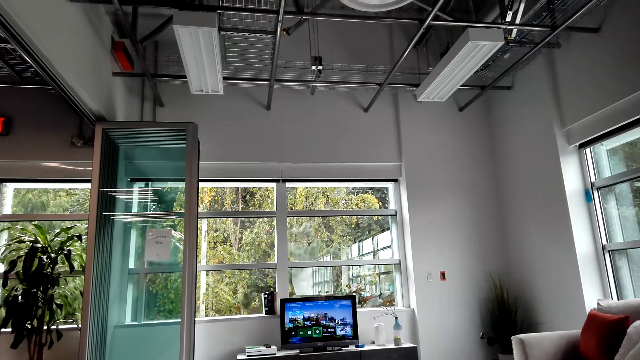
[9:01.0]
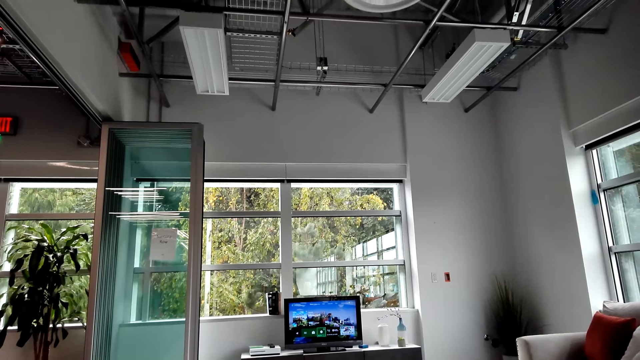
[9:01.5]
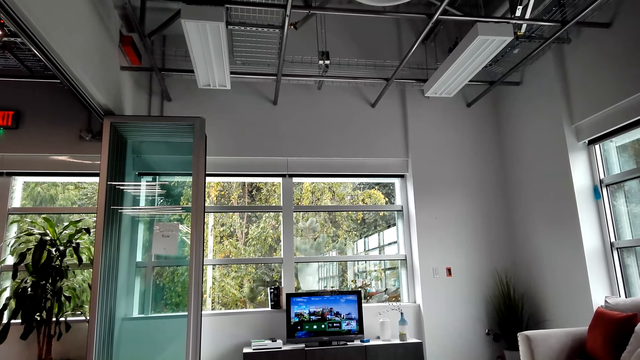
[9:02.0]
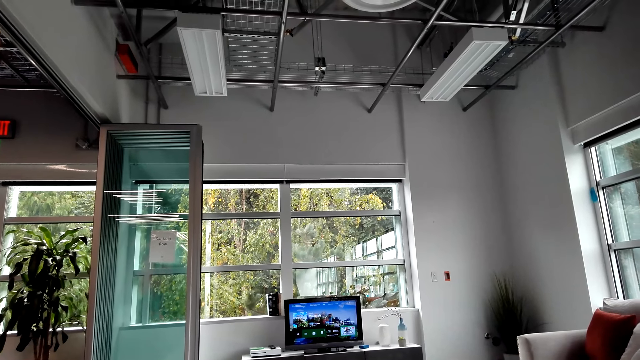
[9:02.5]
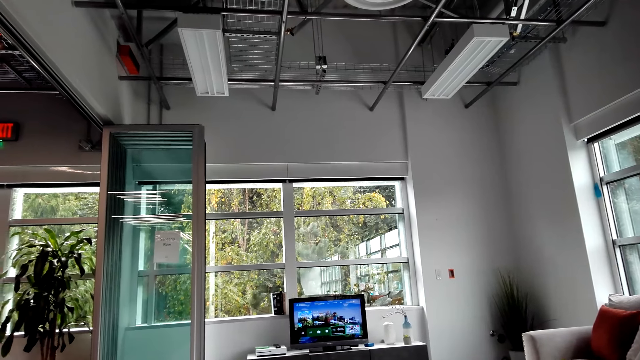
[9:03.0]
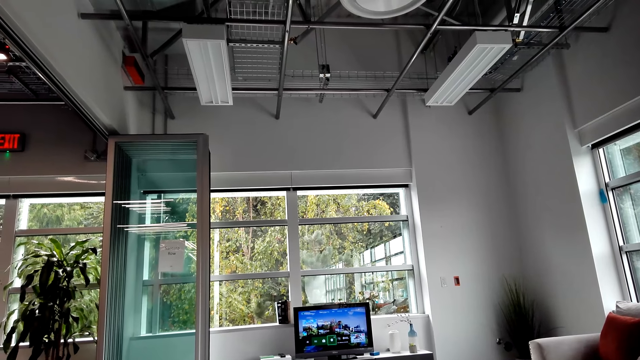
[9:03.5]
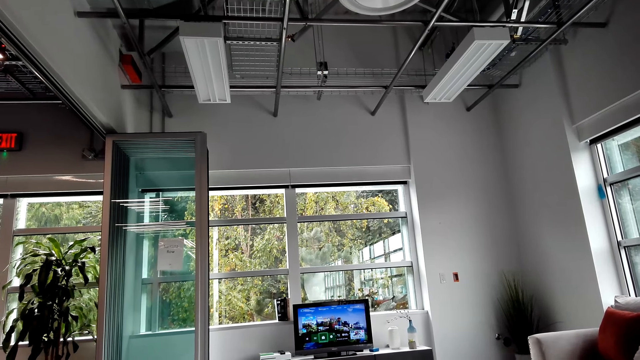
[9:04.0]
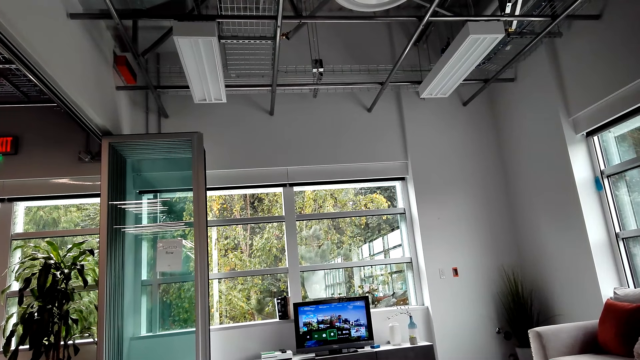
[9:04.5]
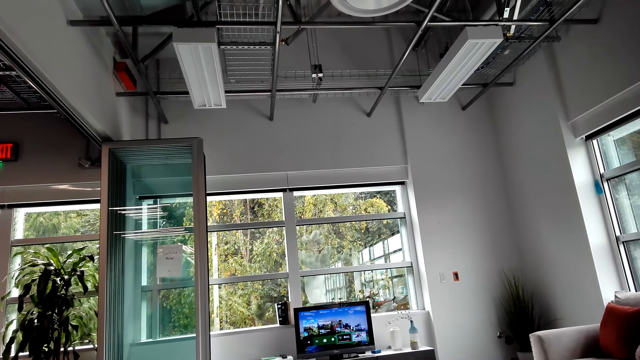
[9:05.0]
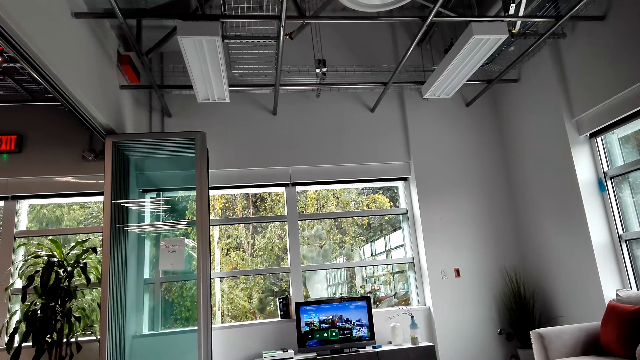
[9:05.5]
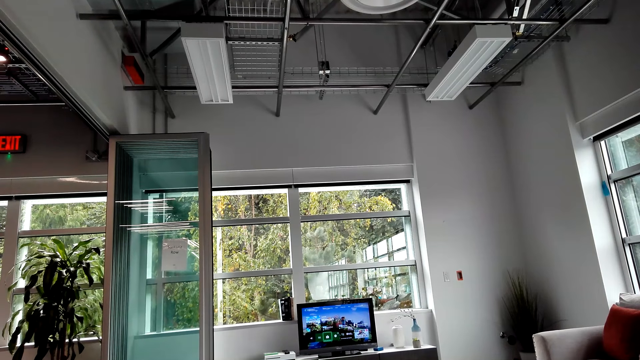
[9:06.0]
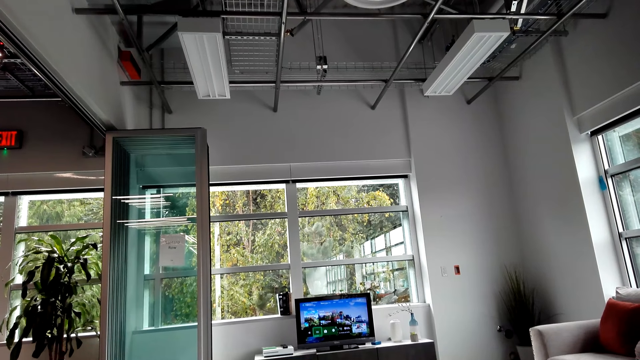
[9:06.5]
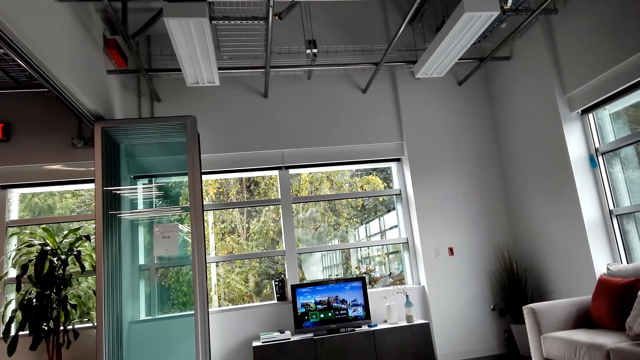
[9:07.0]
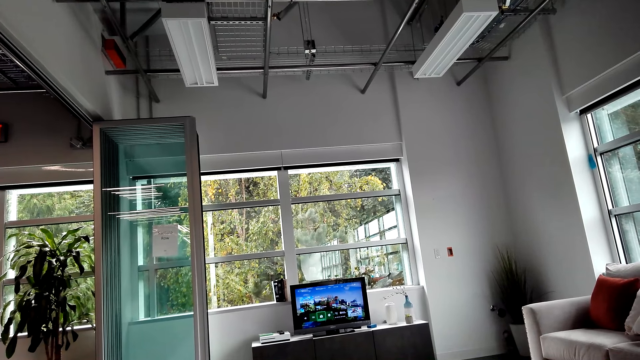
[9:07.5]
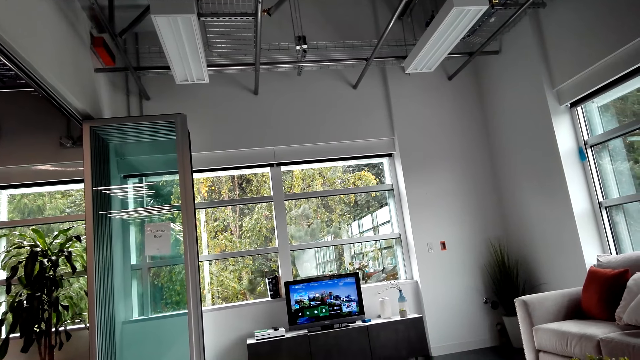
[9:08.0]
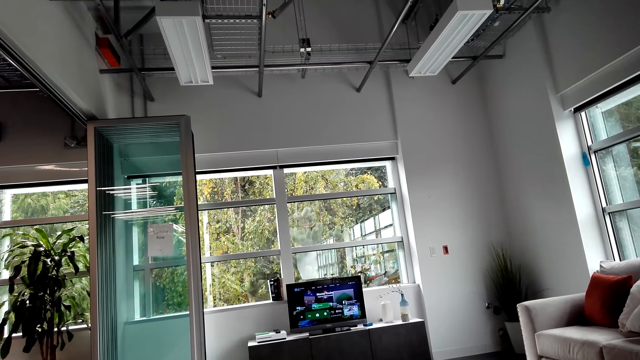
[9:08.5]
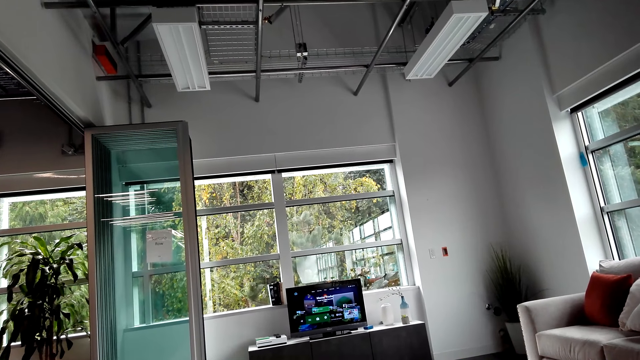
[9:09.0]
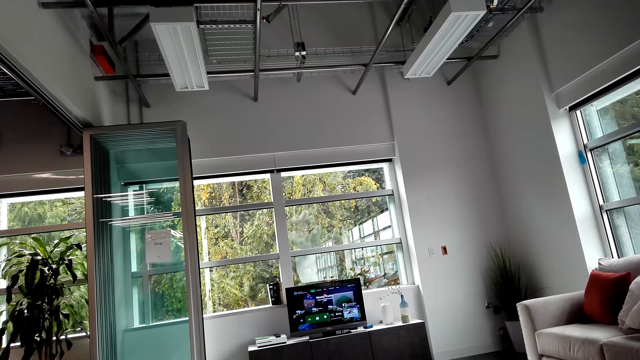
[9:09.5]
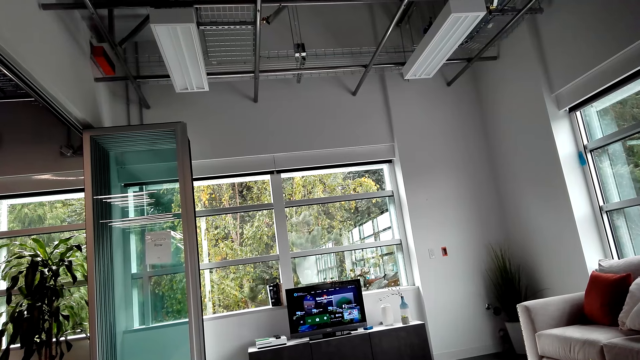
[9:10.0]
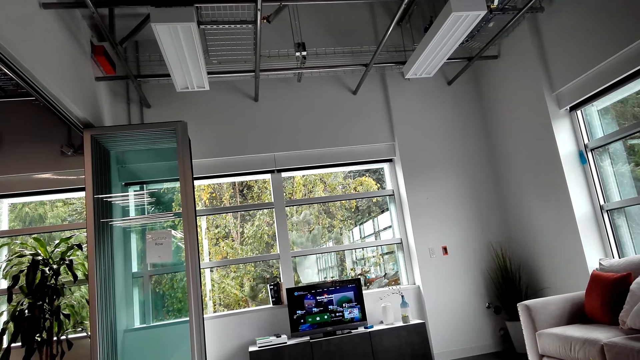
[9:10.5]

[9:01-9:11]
The camera wearer looks at a television.

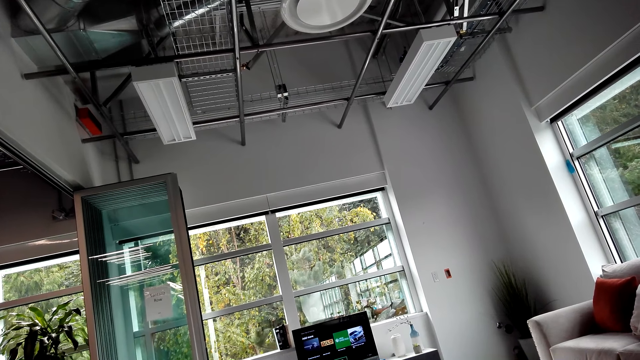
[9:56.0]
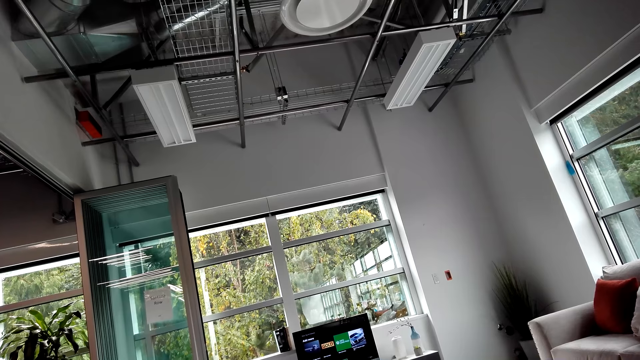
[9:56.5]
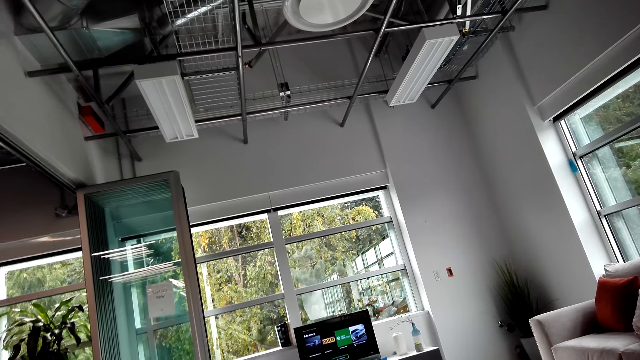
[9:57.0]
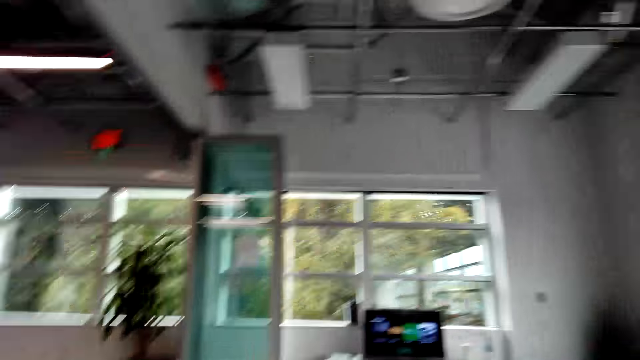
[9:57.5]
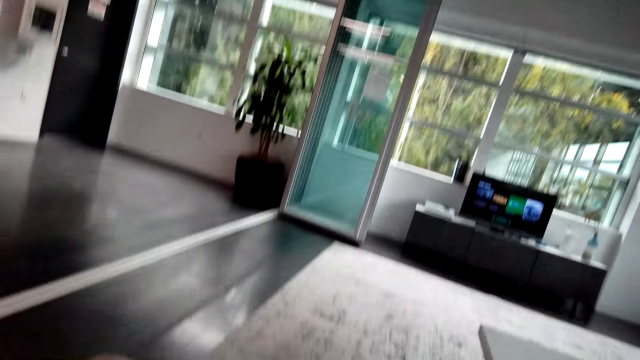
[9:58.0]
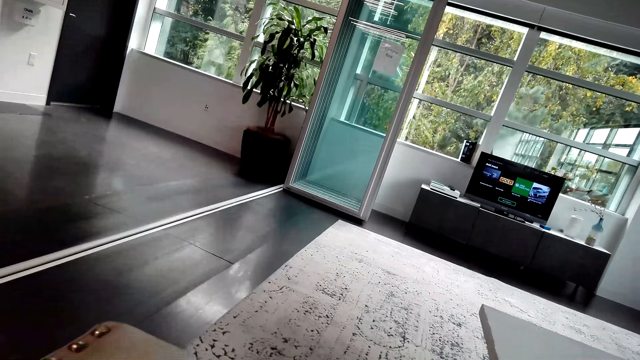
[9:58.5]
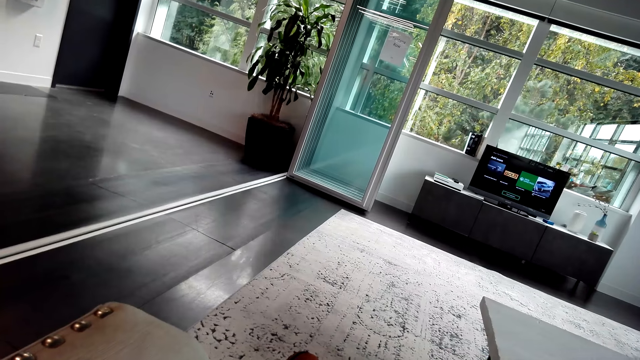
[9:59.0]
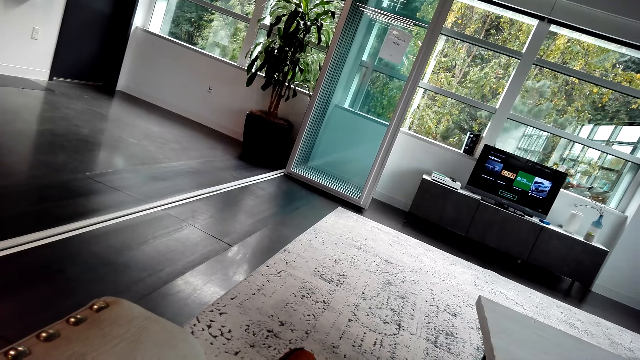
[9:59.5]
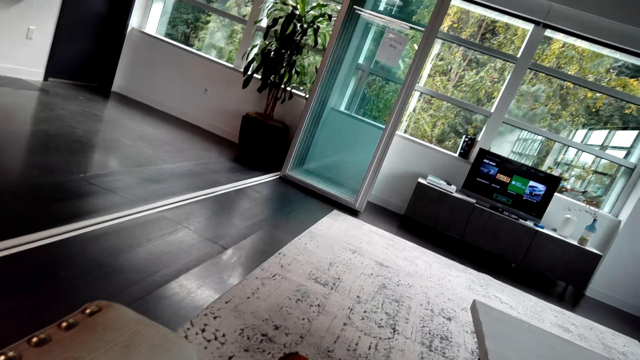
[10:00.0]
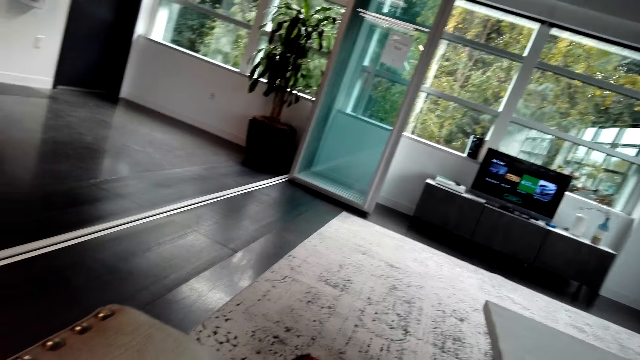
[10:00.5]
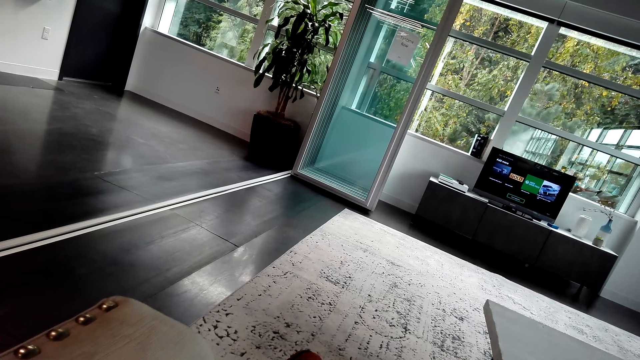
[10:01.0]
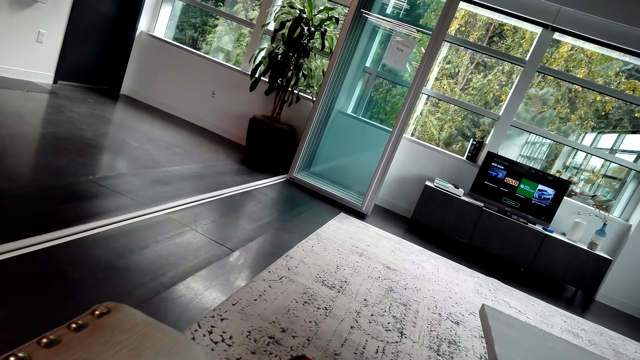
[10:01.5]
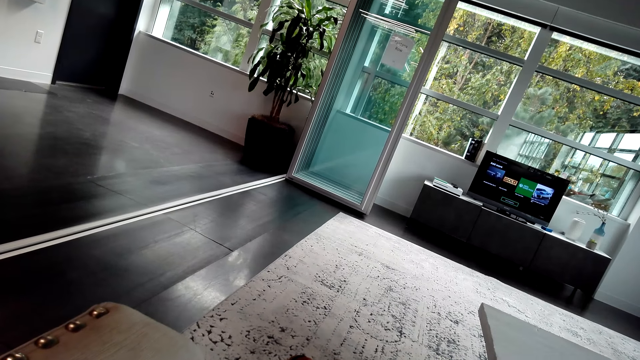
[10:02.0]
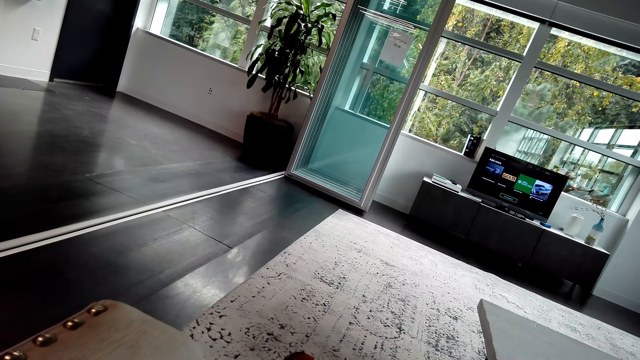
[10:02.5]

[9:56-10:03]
The camera wearer looks around.

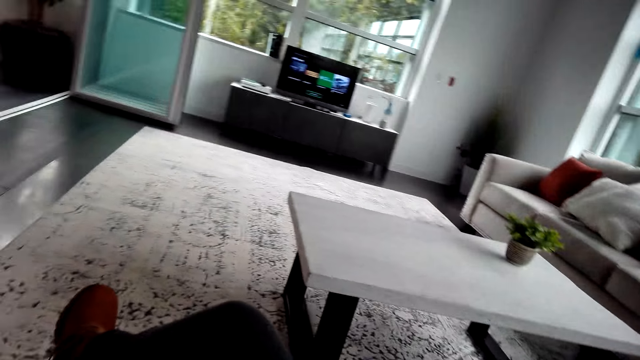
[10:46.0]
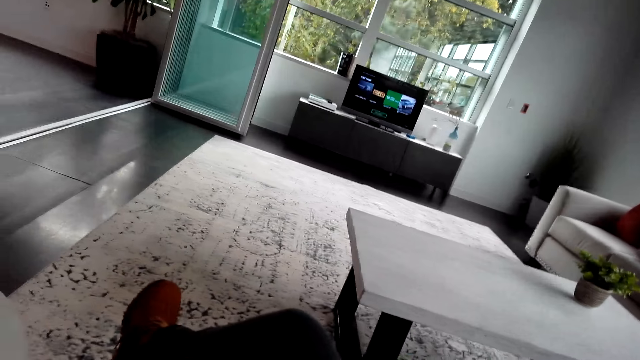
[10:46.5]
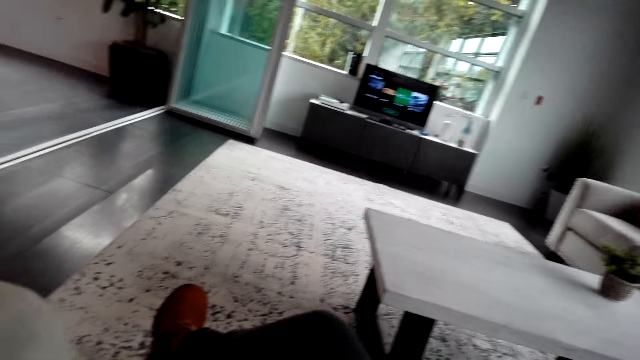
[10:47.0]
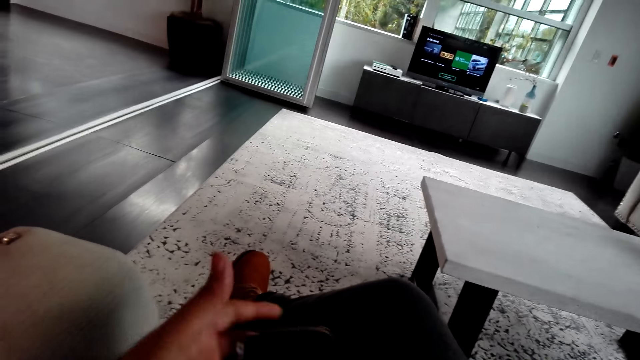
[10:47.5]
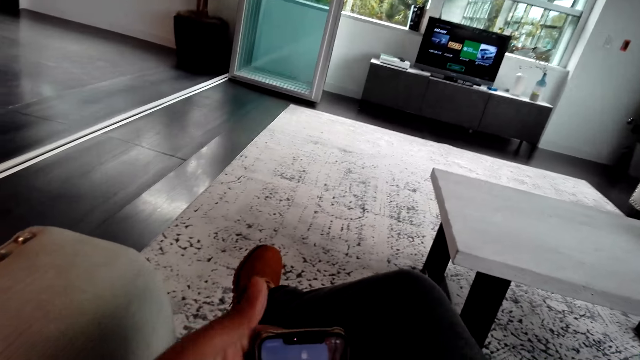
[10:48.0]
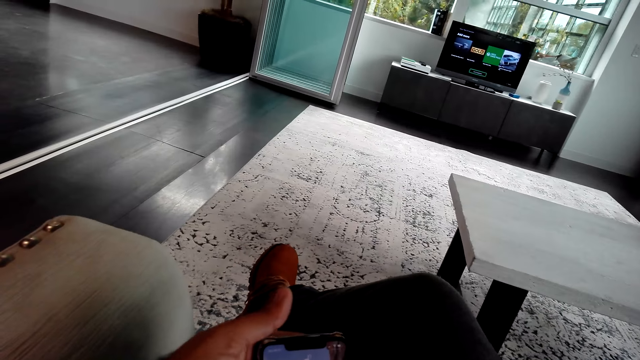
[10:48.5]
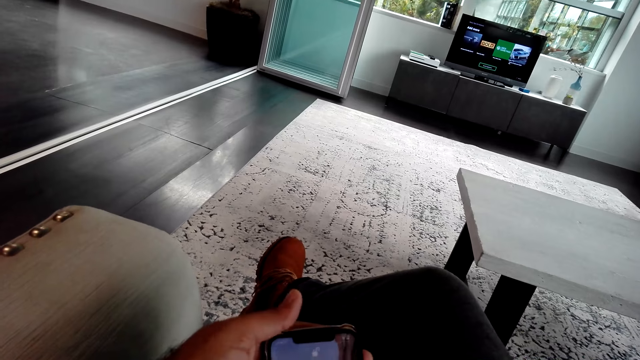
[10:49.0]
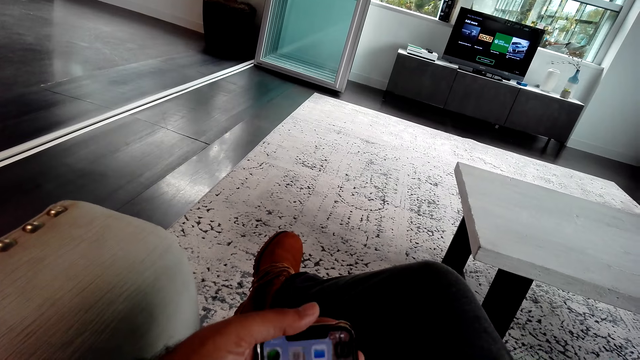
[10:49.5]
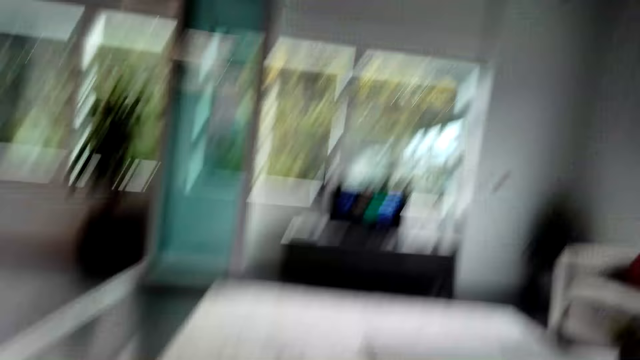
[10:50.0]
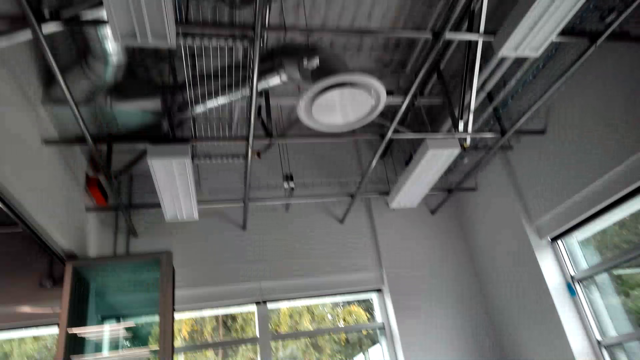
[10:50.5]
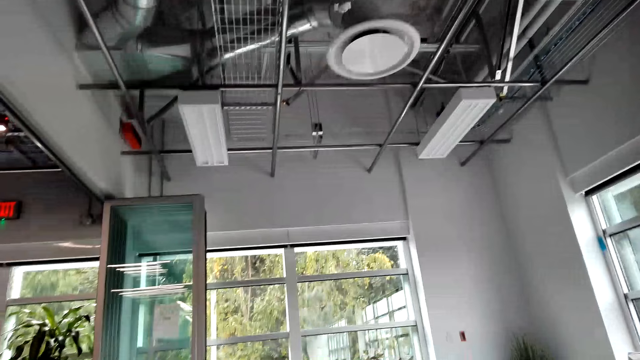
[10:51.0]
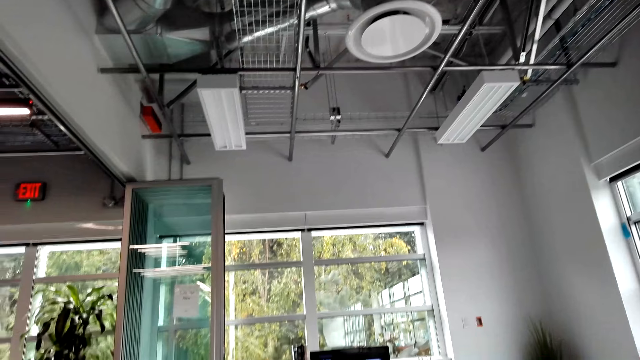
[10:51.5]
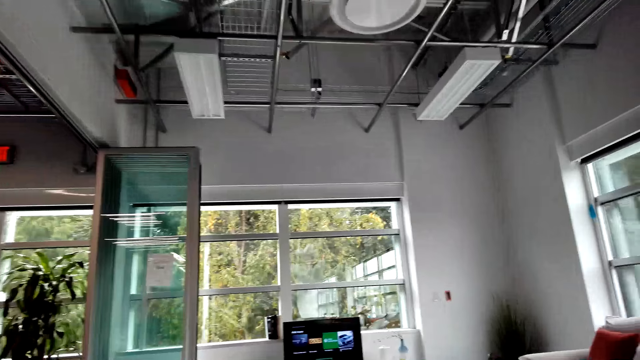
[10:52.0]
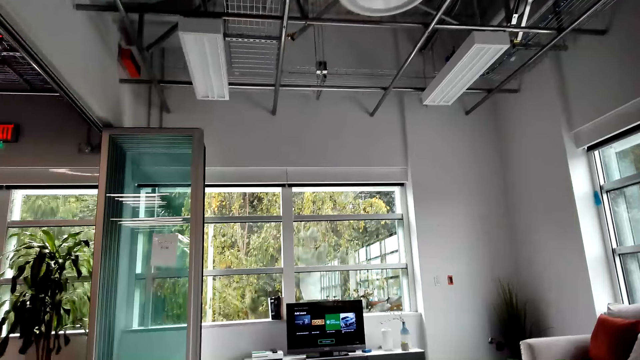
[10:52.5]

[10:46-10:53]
The camera wearer holds his phone. They look around.
